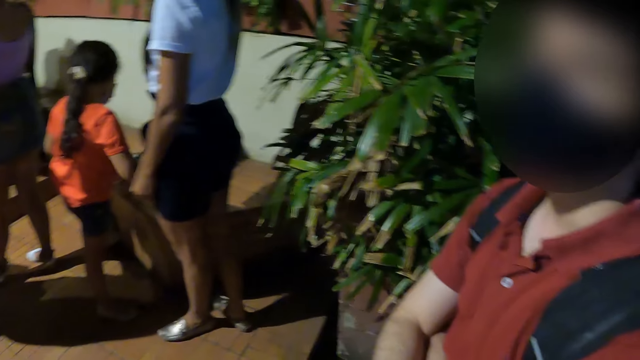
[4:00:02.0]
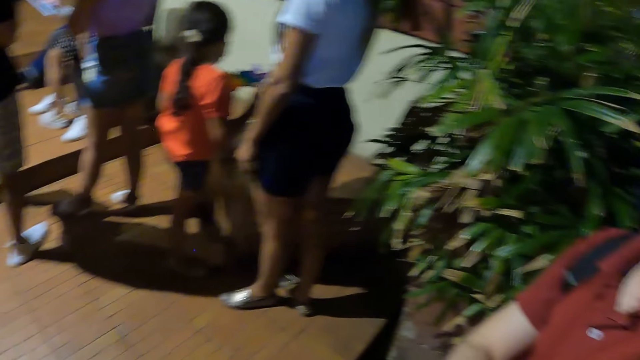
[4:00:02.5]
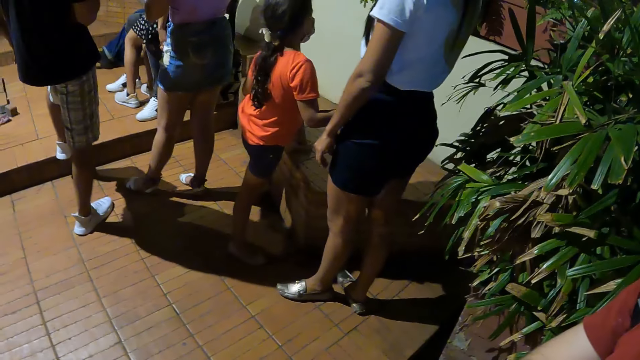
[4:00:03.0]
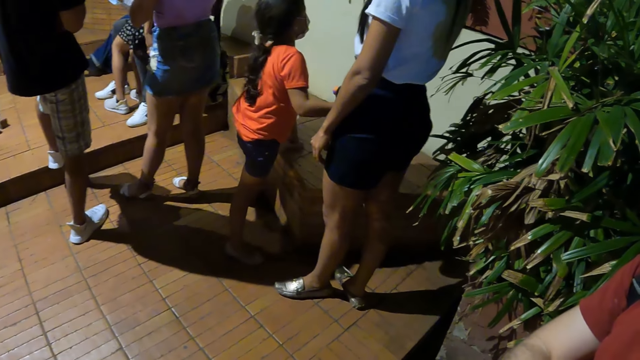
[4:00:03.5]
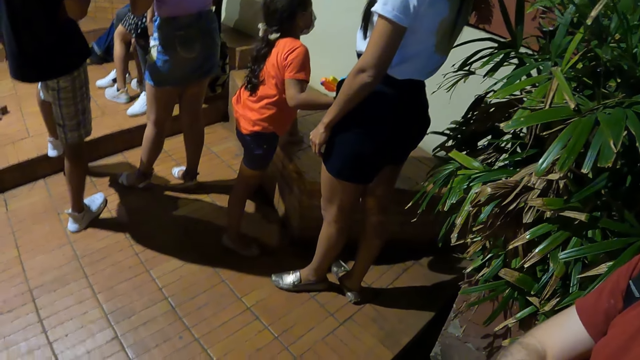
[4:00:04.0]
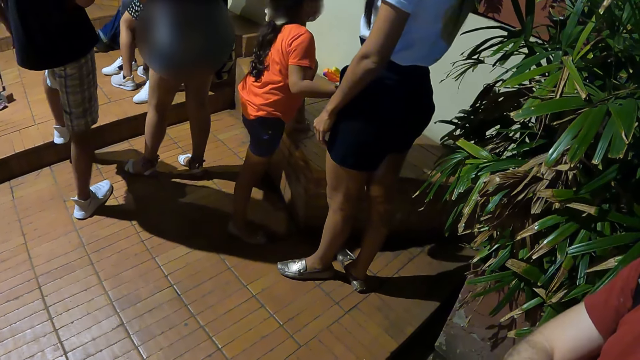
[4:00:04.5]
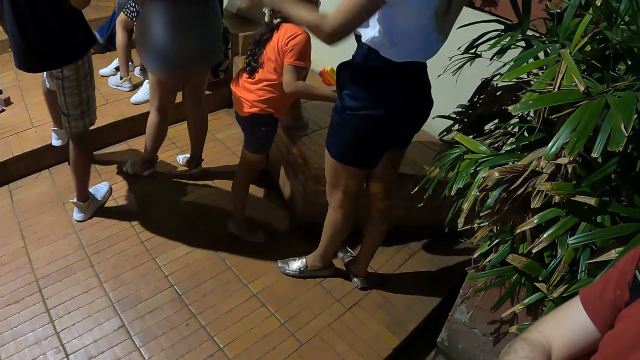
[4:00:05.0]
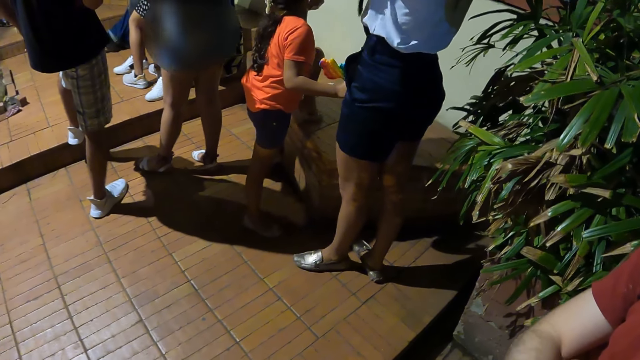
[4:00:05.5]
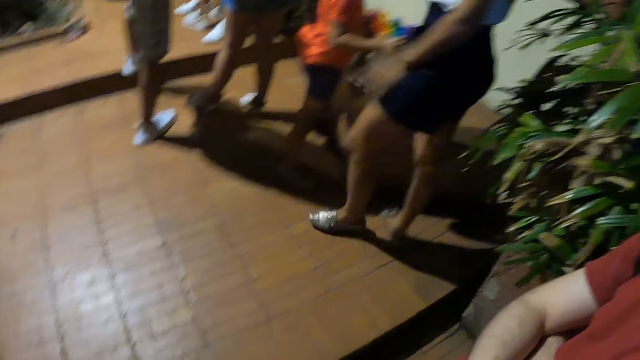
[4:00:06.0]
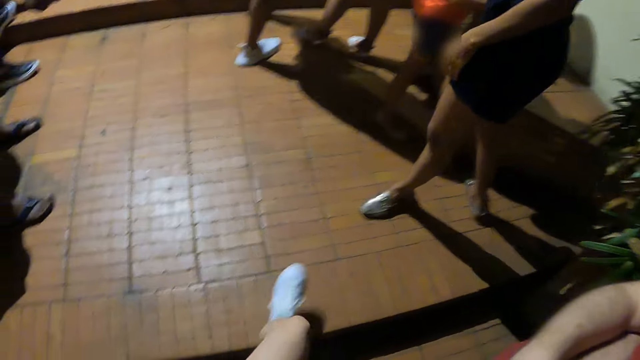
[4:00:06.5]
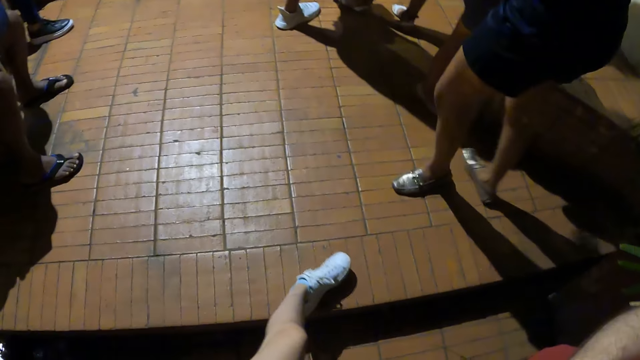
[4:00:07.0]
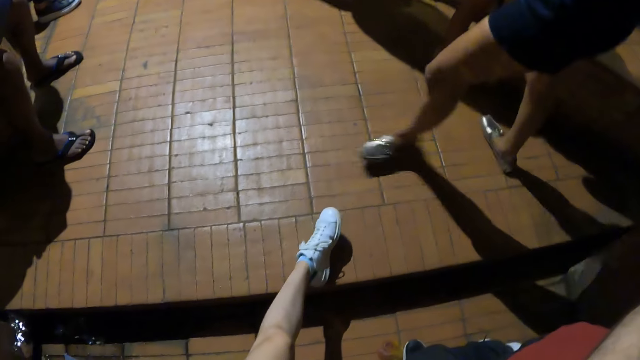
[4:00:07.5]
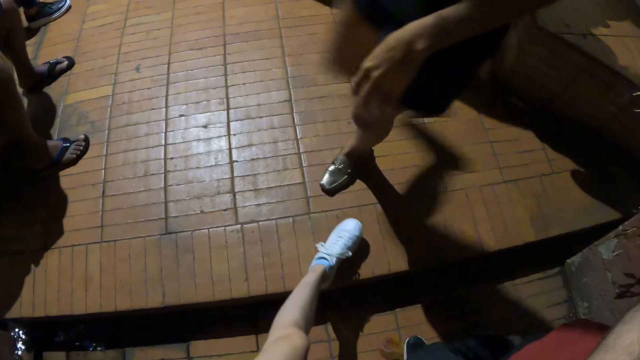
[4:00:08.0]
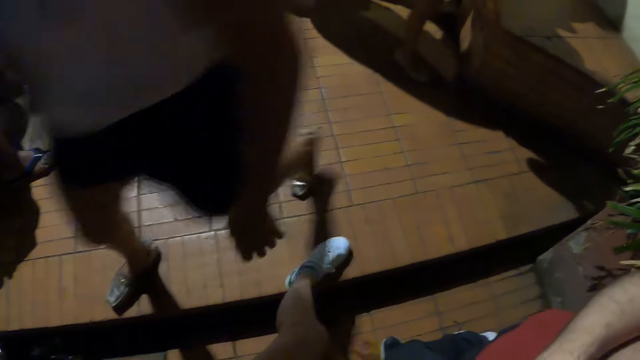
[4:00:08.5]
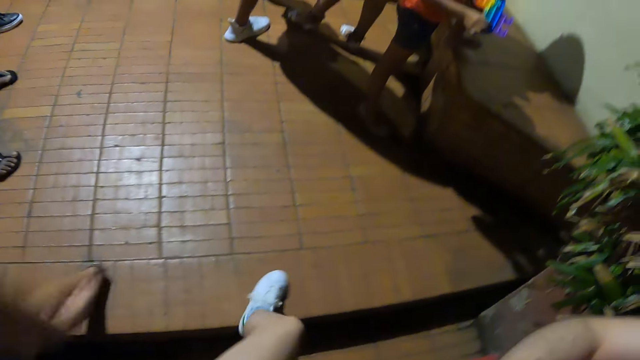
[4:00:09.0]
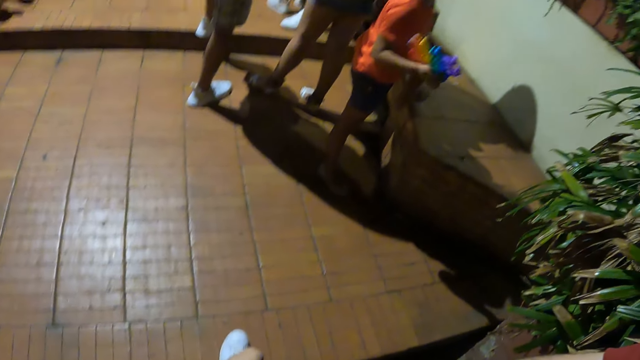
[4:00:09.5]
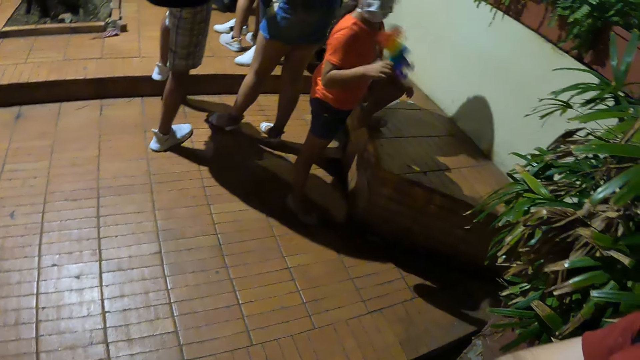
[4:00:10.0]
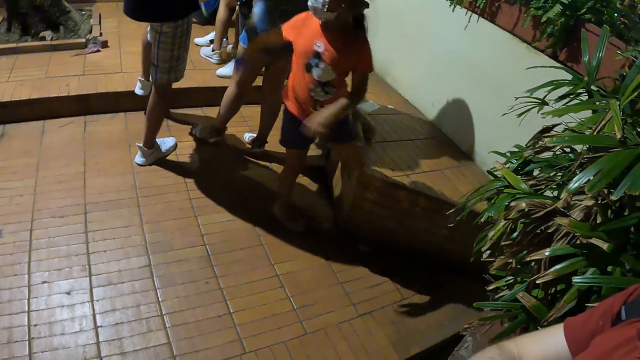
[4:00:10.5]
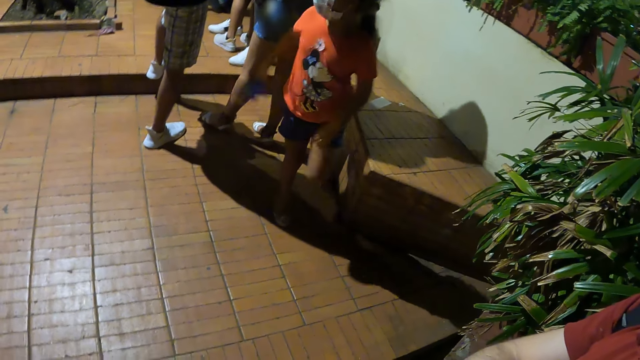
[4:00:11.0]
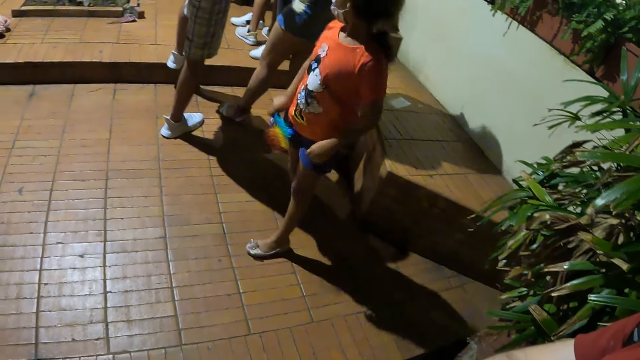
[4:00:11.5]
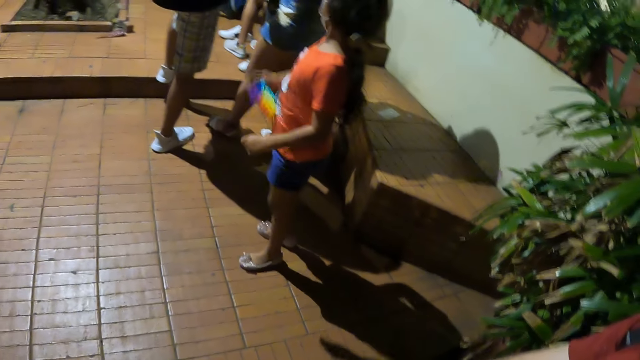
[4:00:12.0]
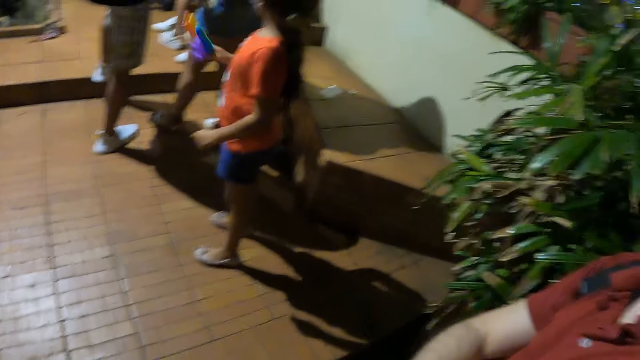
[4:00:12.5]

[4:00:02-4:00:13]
The camera wearer looks at a man. She looks at a girl. She moves her leg. She looks at the girl.

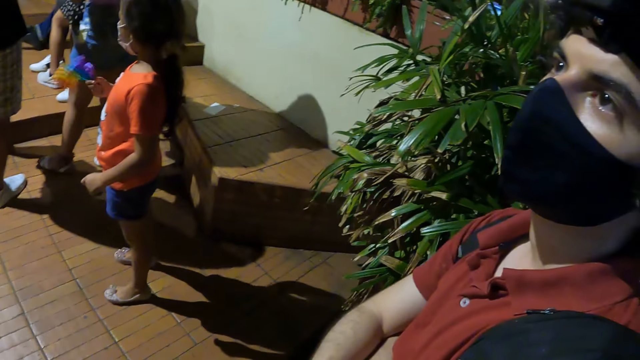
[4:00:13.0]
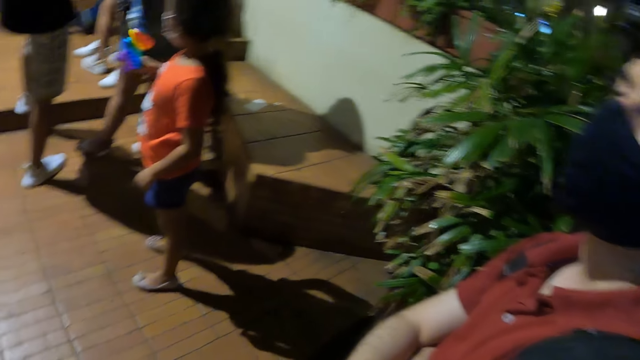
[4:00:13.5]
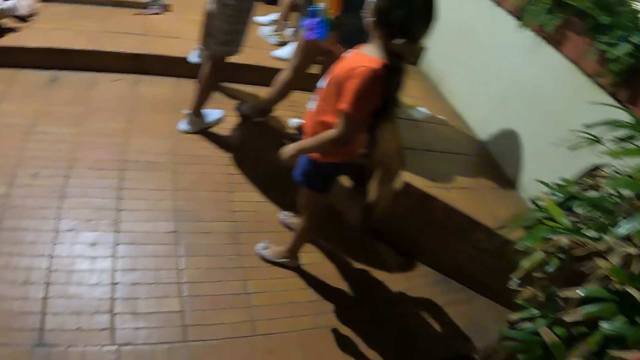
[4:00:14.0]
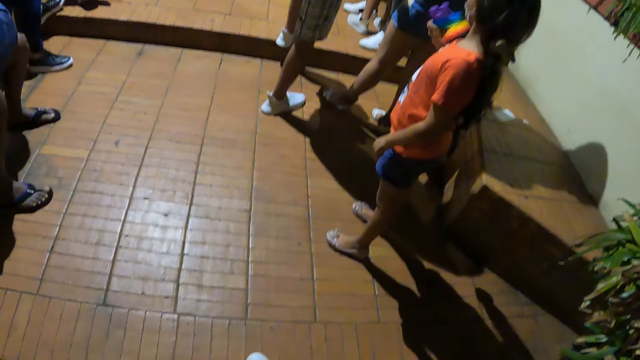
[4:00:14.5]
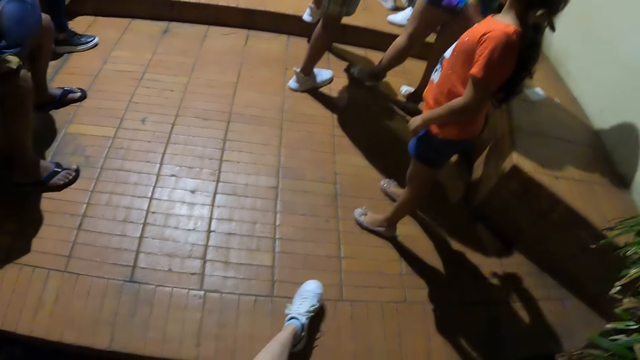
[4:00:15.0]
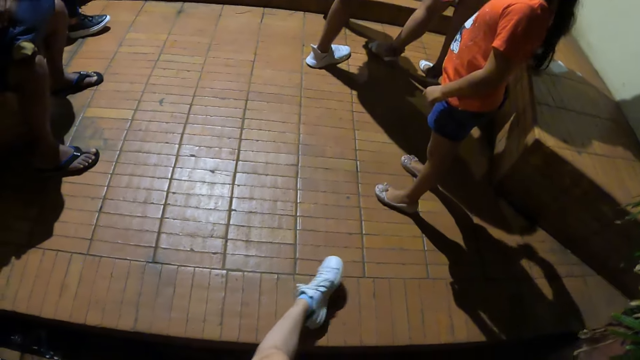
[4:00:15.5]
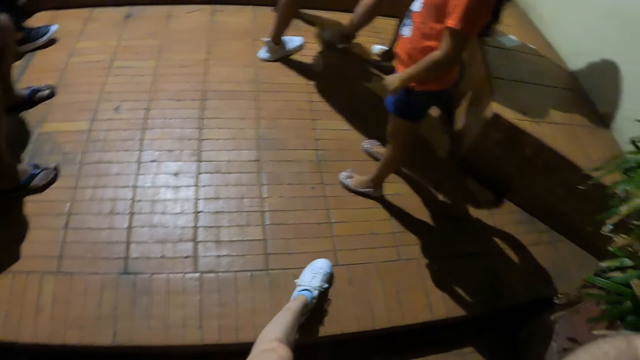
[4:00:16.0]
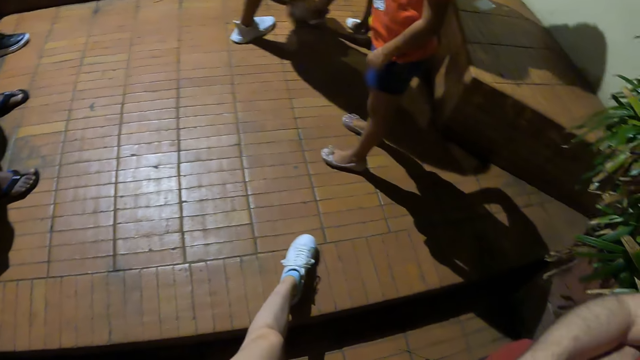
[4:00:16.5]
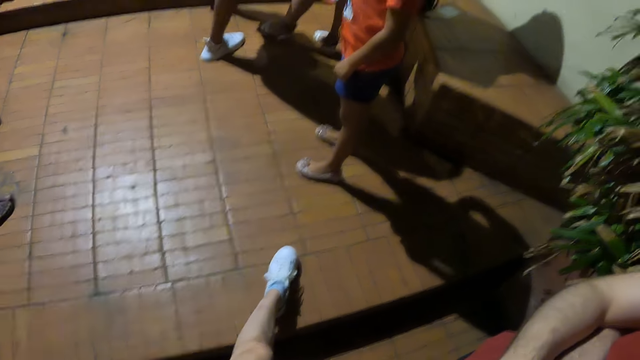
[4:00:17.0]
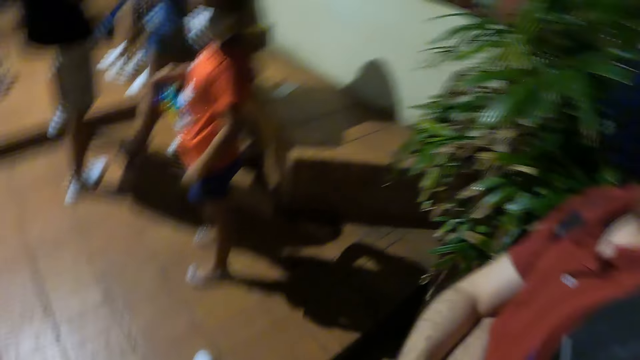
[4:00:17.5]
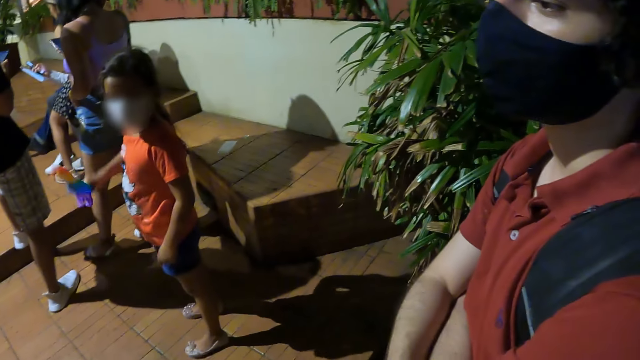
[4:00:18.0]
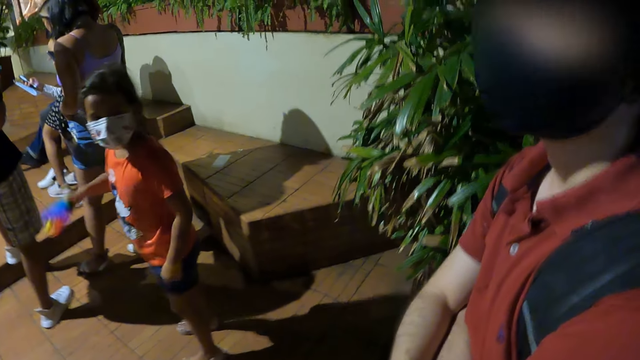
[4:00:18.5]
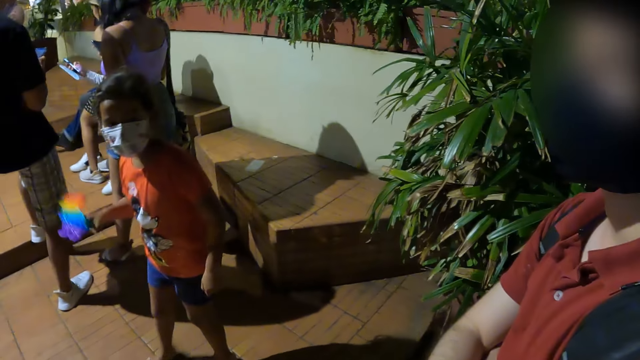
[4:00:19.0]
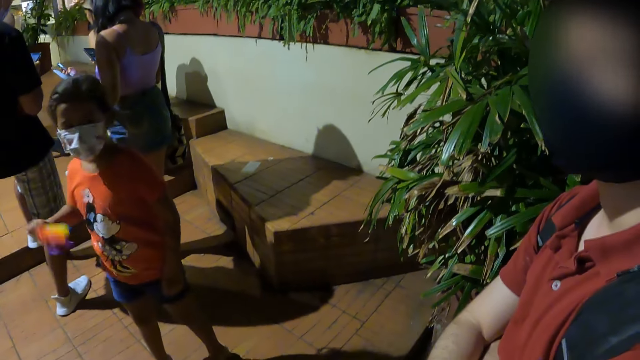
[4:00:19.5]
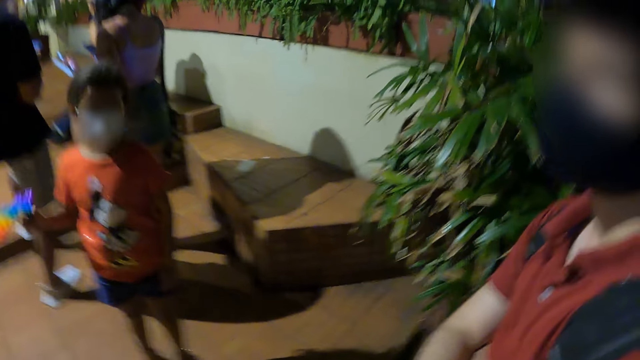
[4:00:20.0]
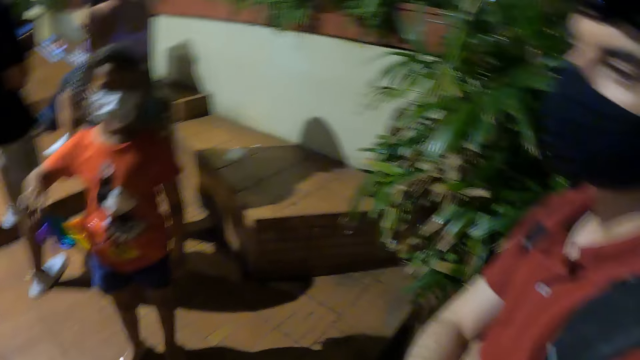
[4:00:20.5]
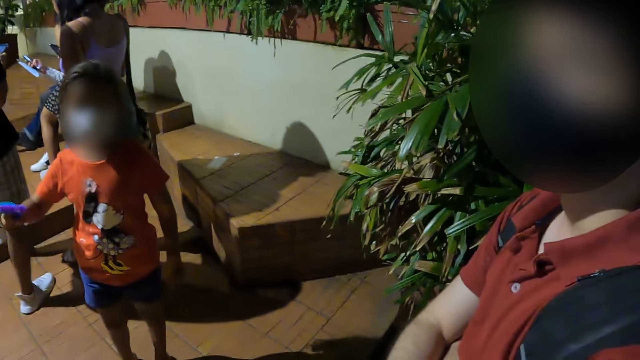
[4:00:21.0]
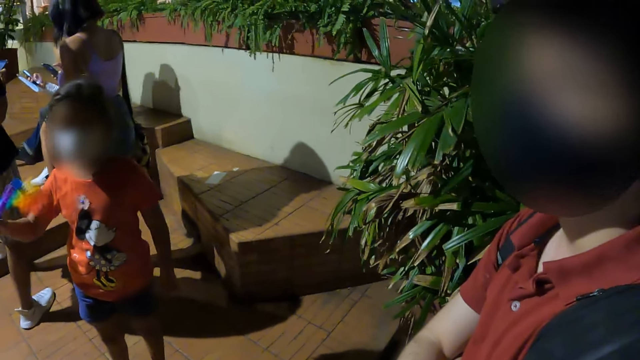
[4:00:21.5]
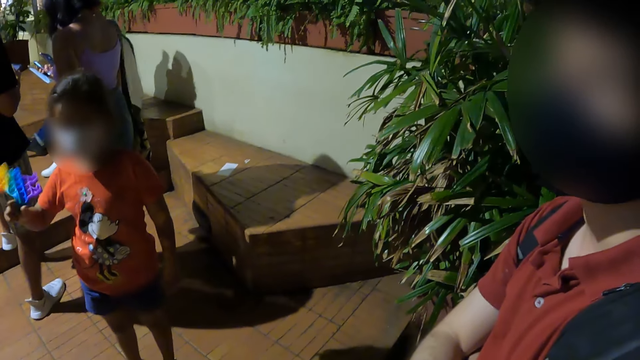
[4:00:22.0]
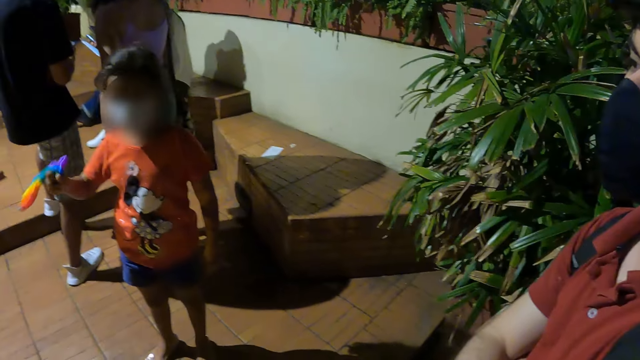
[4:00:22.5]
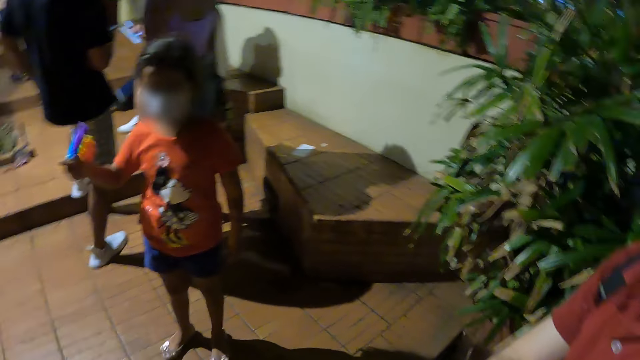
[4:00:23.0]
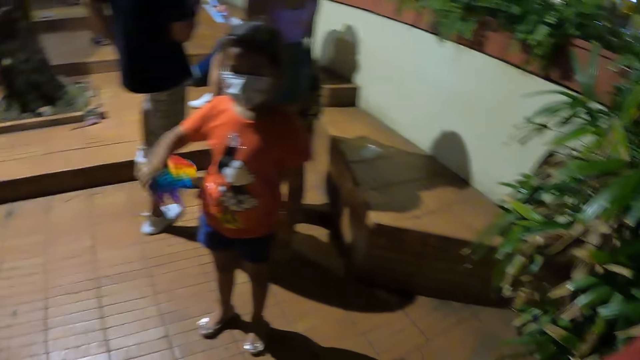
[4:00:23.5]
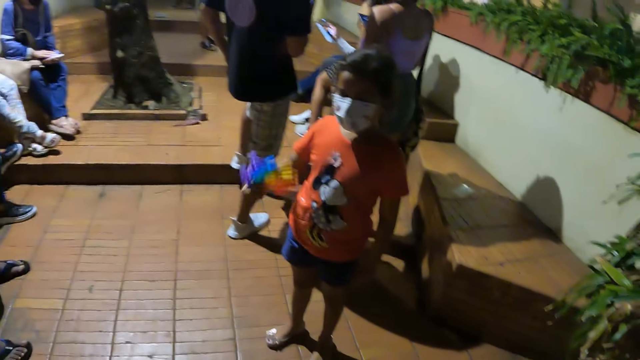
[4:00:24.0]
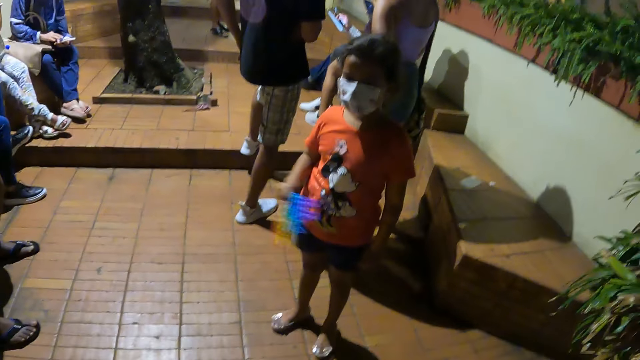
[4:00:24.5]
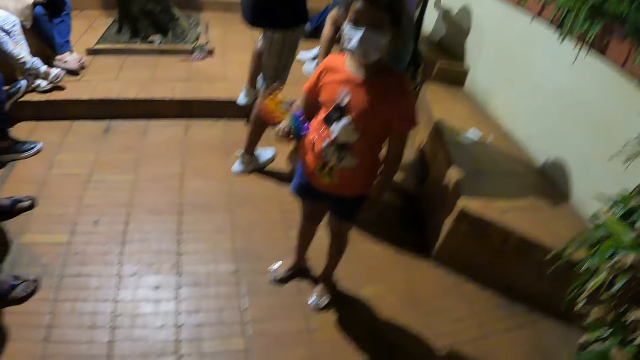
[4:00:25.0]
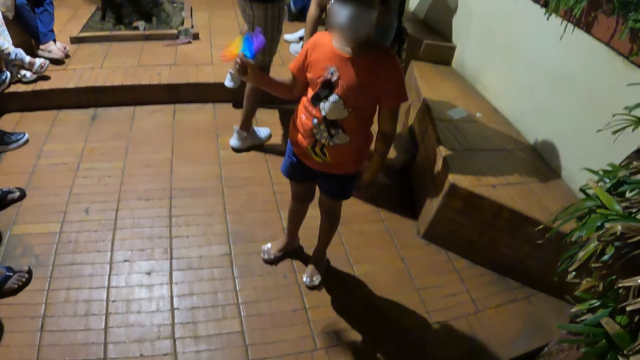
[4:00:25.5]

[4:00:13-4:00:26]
The camera wearer looks at a man. She moves her leg. She looks at the man. She looks at a girl.
